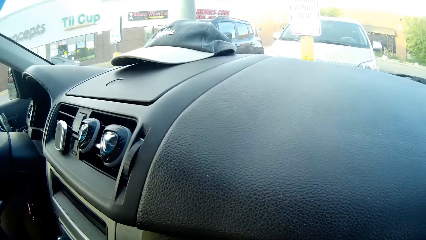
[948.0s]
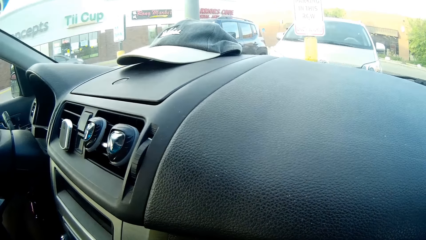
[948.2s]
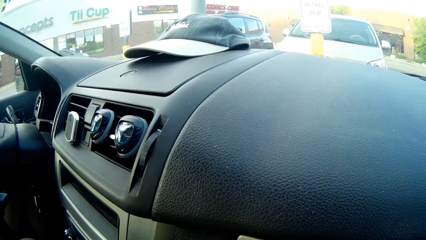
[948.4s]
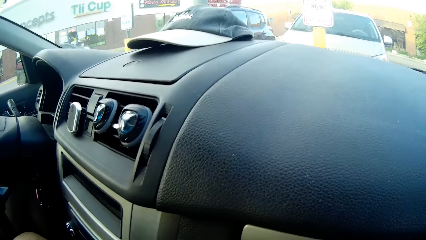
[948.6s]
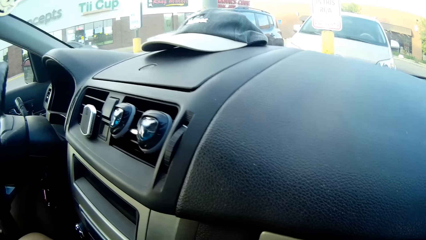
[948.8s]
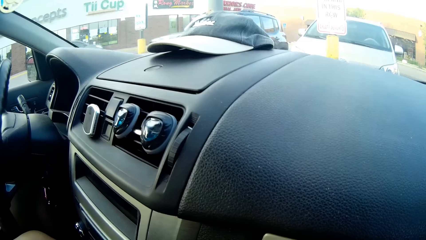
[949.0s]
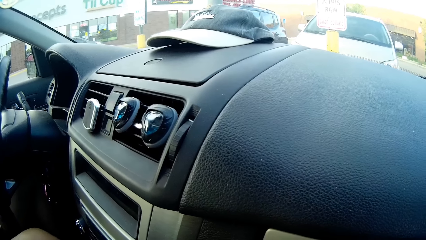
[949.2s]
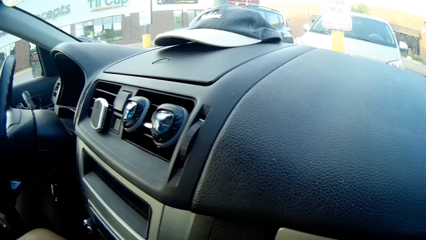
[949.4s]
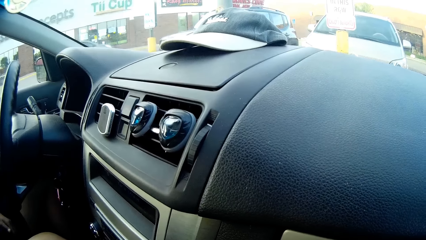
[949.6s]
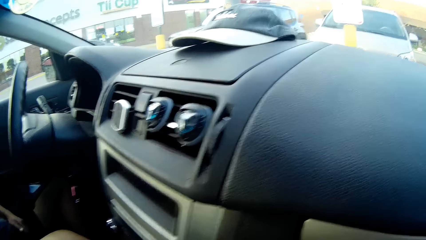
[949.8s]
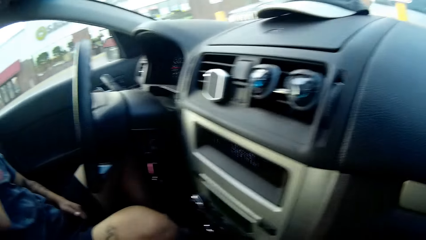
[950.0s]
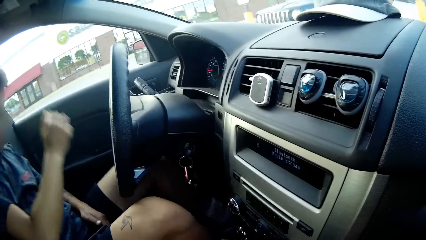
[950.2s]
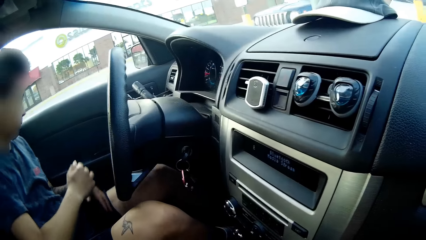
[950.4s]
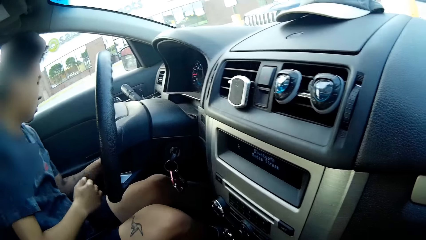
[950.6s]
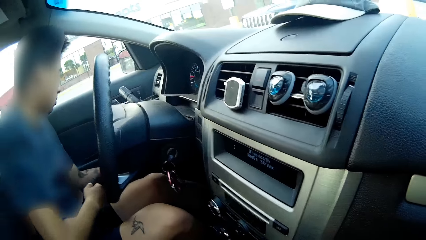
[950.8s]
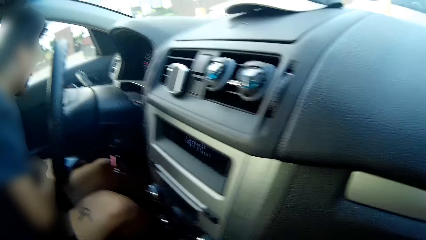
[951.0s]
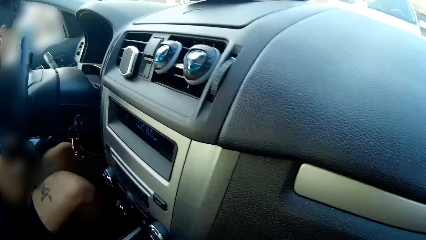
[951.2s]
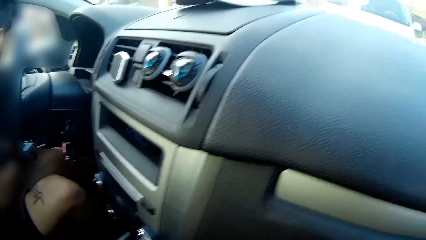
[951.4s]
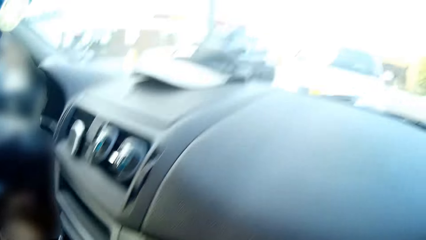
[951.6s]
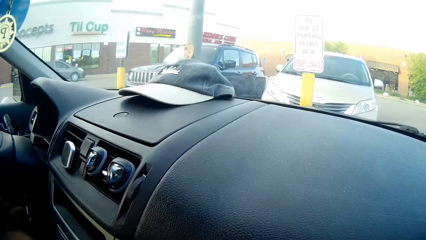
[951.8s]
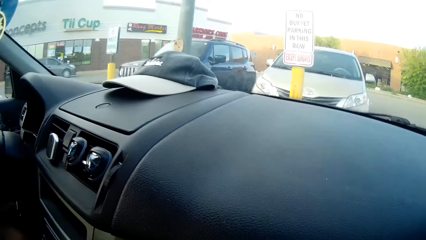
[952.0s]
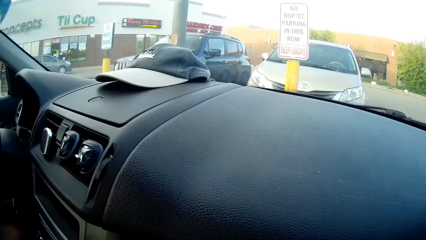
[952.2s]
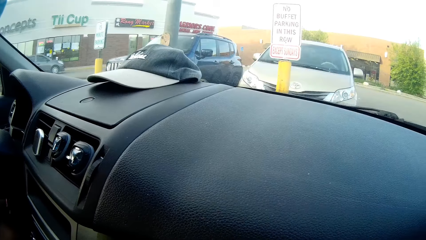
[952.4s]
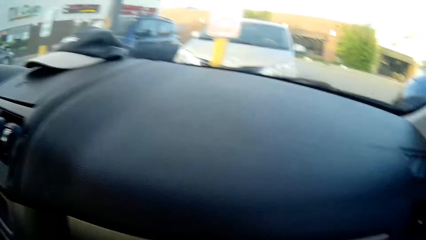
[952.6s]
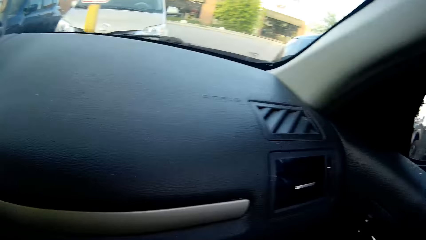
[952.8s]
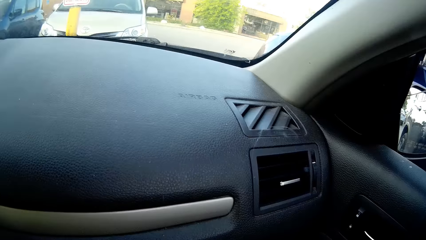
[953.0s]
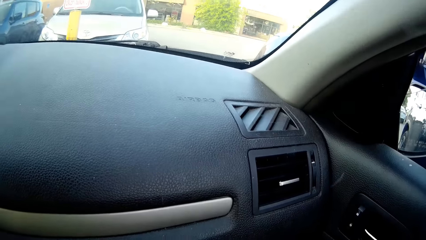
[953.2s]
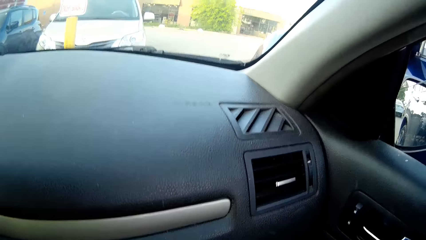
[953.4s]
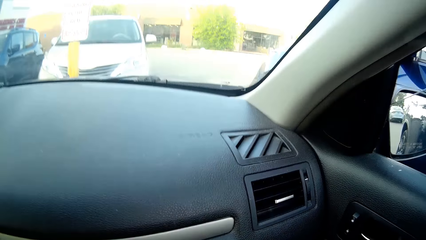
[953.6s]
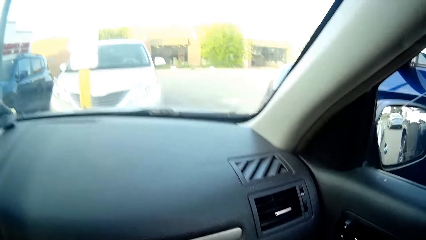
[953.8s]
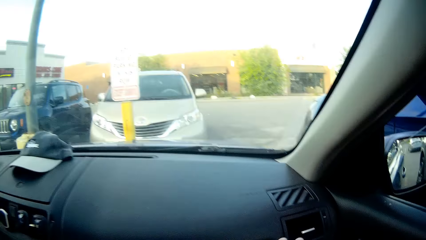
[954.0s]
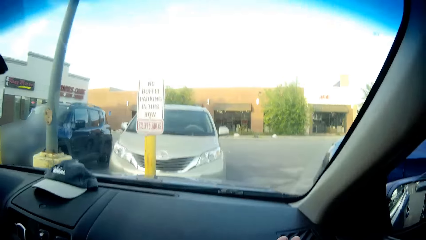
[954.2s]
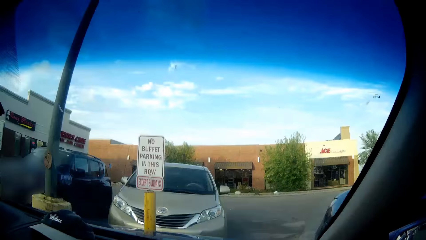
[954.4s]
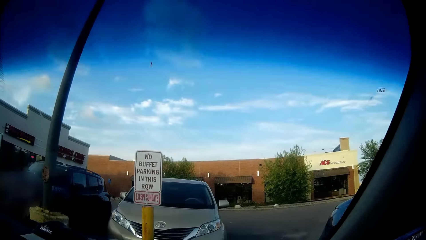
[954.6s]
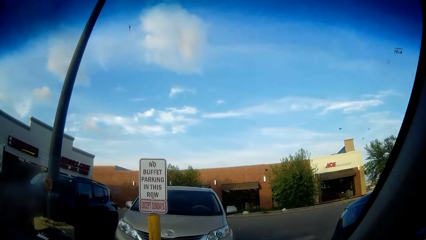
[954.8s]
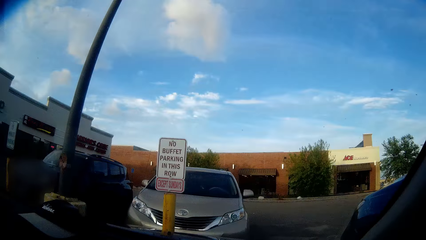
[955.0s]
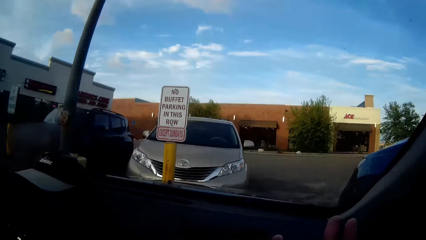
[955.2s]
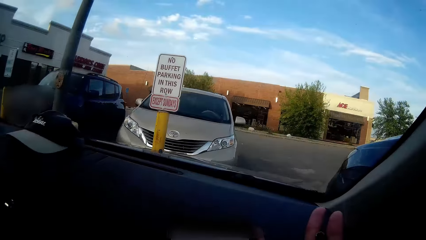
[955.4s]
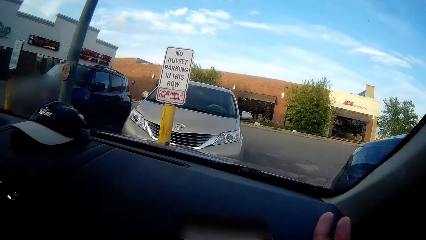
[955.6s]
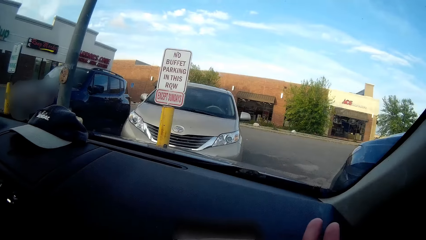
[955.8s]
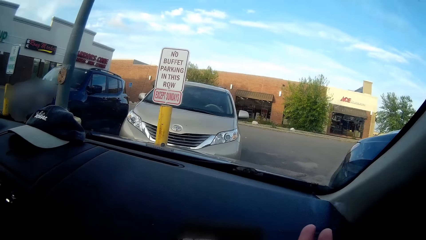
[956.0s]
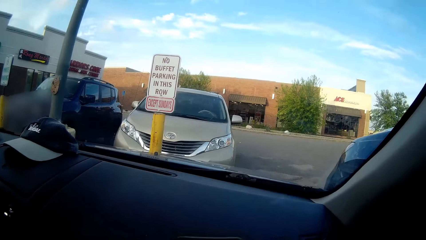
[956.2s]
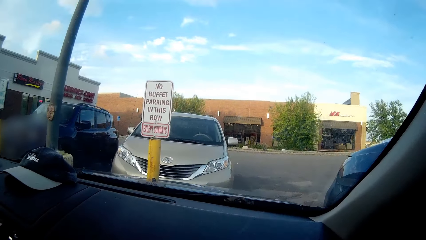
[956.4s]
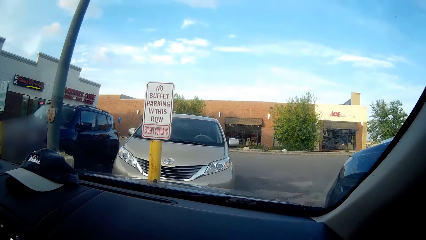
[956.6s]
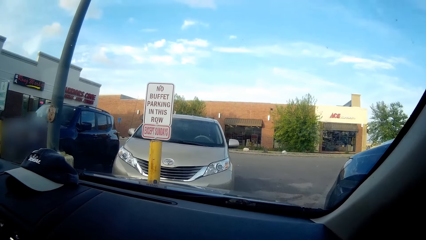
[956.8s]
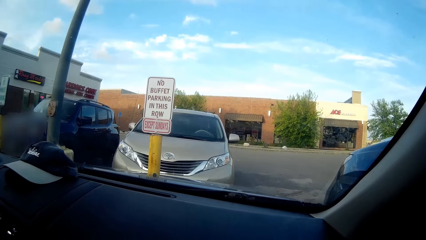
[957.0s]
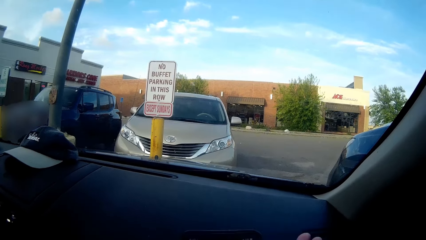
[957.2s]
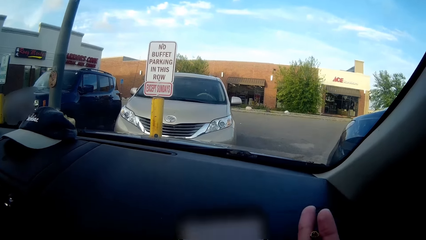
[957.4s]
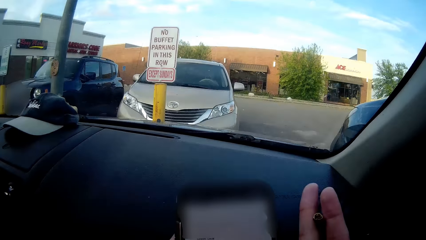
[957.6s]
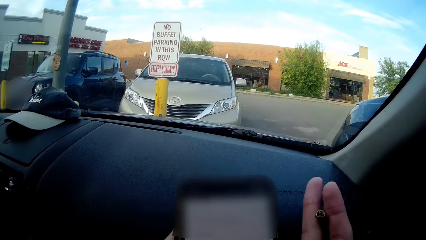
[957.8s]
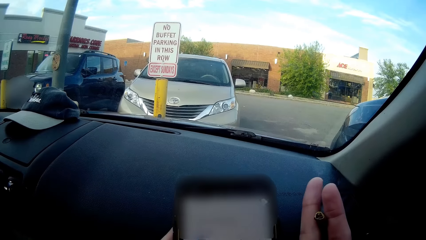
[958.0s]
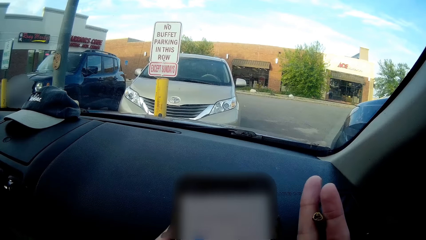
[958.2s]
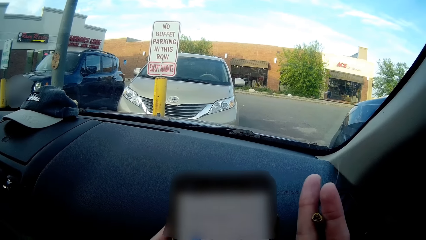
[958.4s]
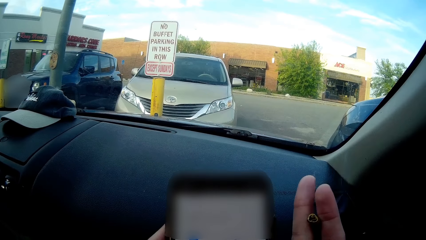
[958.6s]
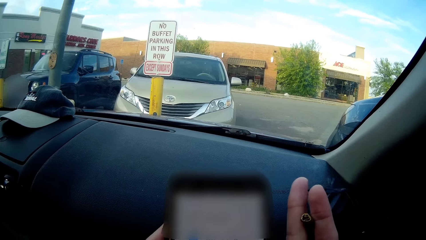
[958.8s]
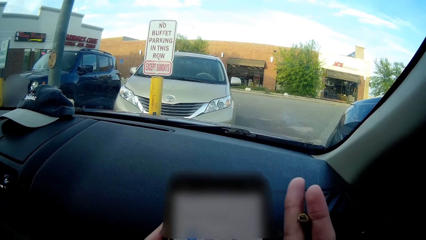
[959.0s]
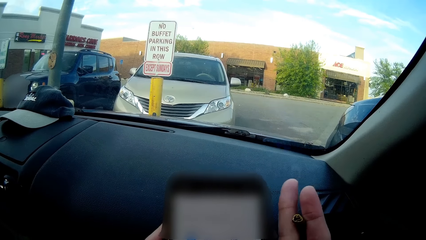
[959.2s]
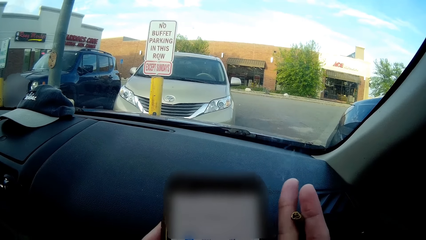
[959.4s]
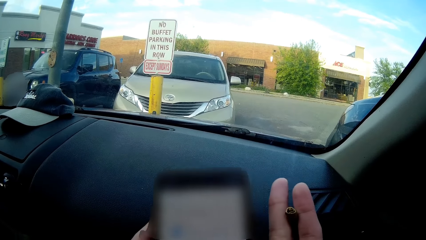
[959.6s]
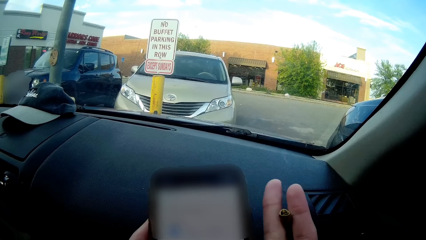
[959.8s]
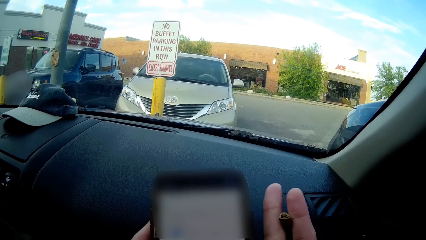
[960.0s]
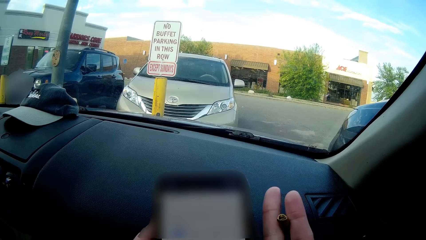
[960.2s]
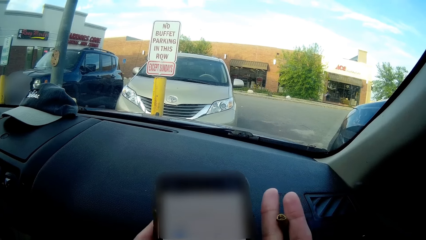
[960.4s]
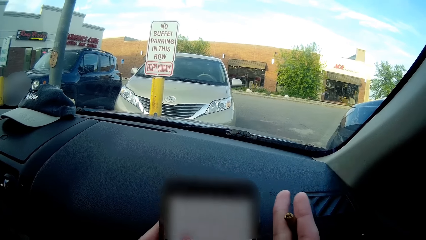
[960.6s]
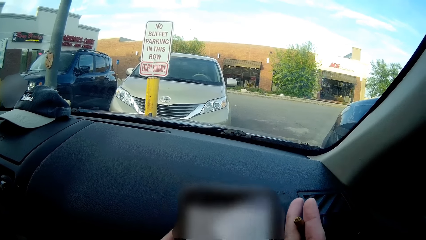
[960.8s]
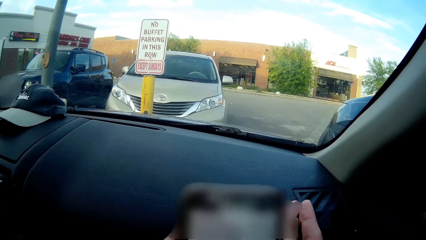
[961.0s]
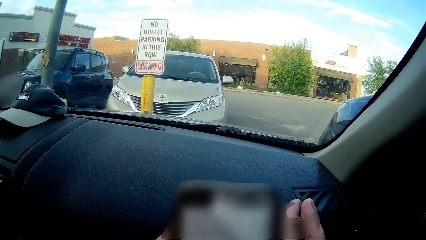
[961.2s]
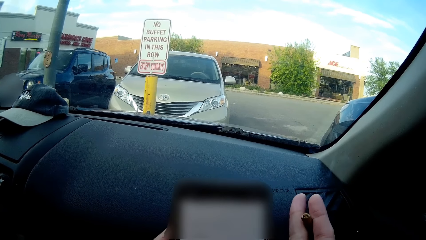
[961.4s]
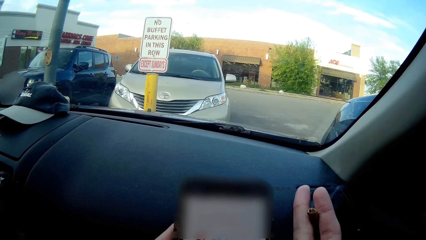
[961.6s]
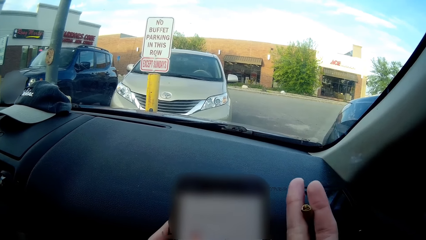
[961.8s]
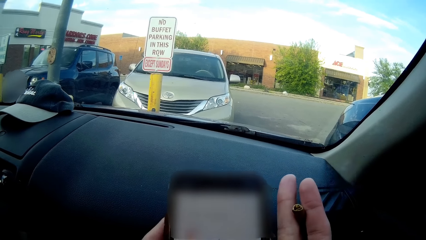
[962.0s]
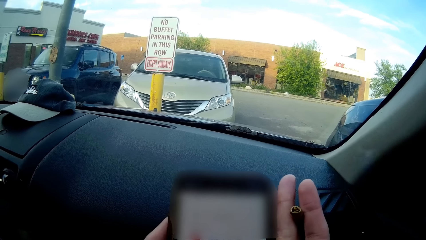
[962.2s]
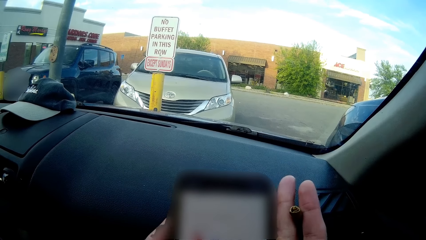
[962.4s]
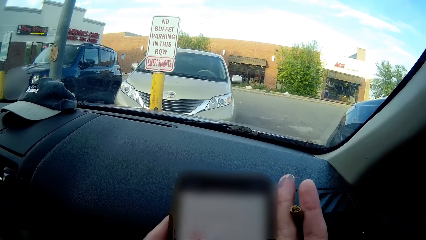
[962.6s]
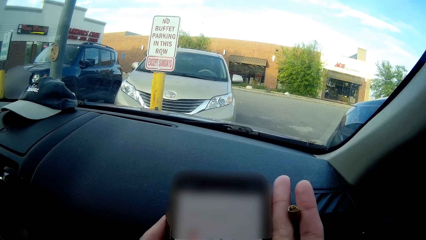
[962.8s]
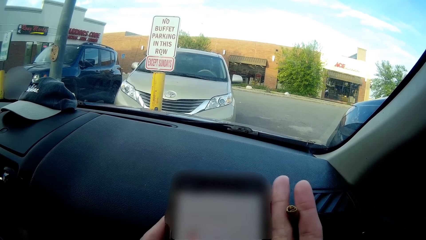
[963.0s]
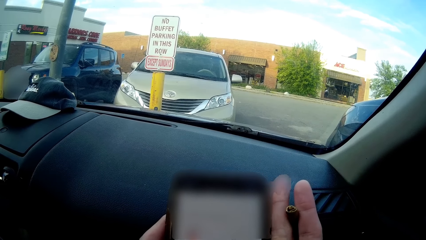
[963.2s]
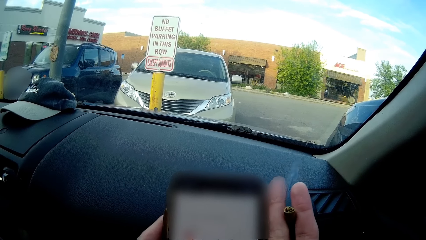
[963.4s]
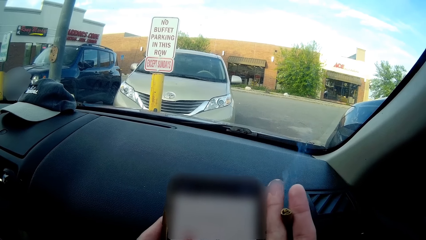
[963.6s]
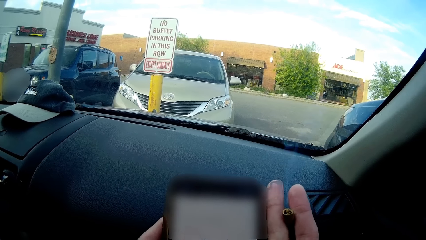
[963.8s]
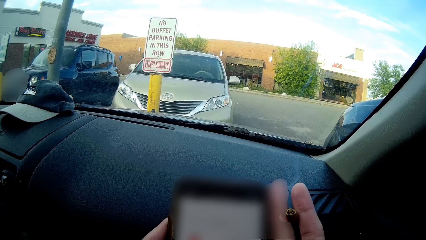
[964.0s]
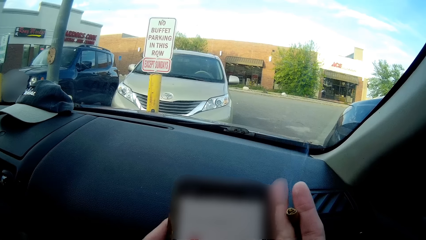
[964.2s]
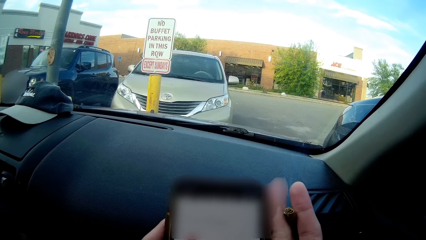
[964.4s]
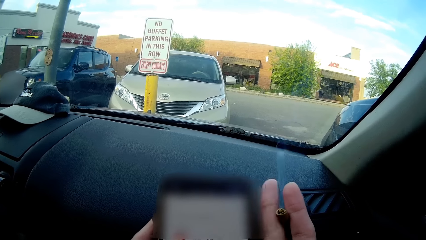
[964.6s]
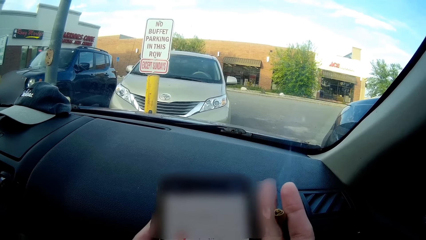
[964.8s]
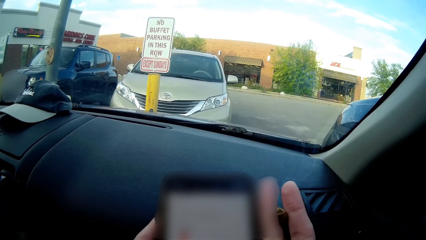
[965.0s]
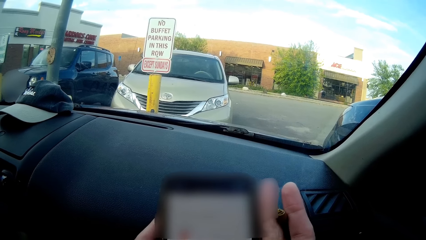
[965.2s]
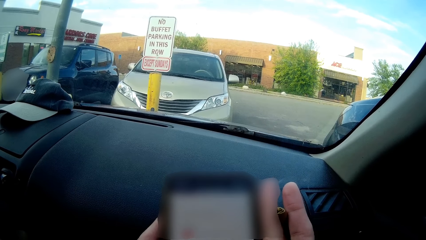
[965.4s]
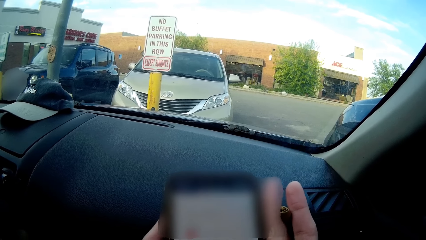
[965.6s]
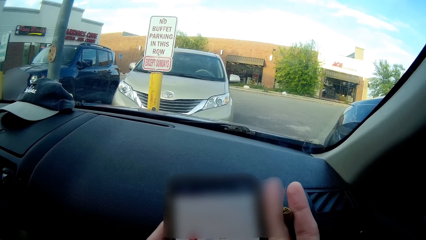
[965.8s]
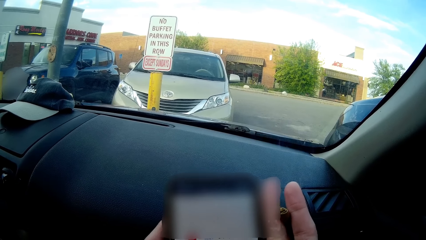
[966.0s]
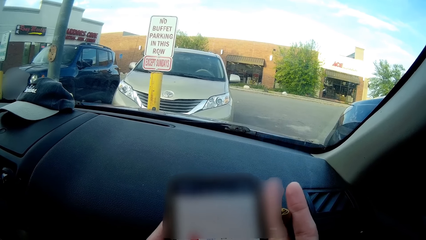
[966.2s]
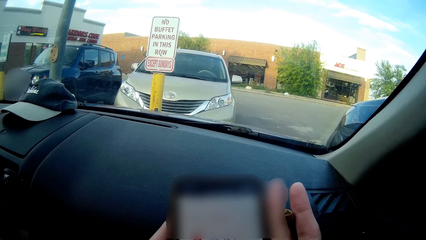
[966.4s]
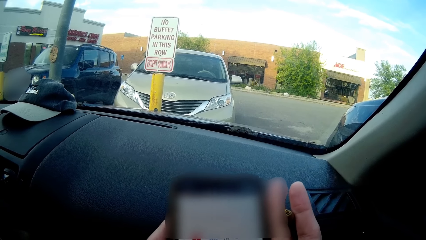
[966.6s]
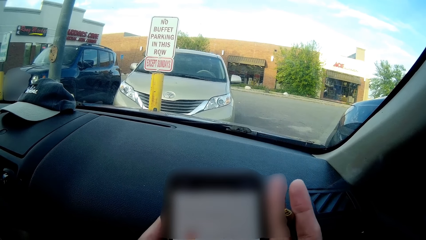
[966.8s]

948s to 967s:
A man bends. The camera wearer looks around the car. She looks around the parking lot. She operates the cellphone with her left hand.
